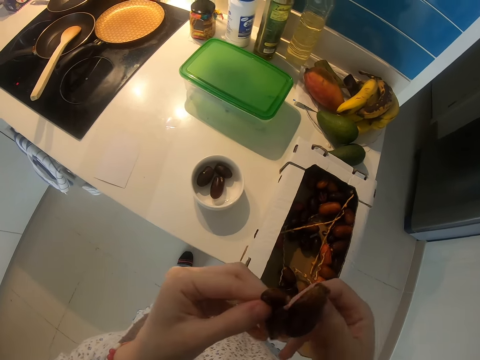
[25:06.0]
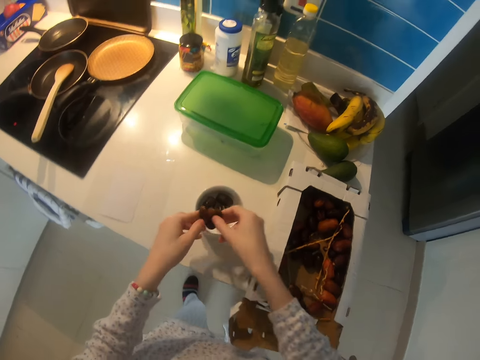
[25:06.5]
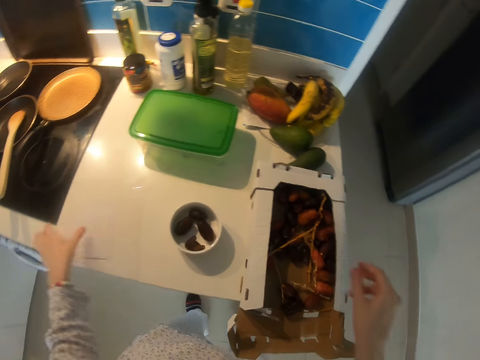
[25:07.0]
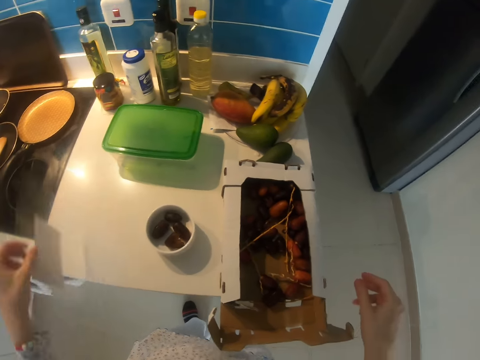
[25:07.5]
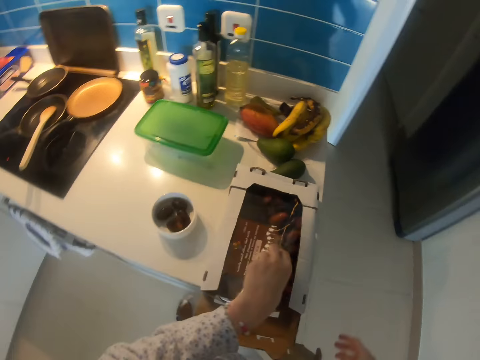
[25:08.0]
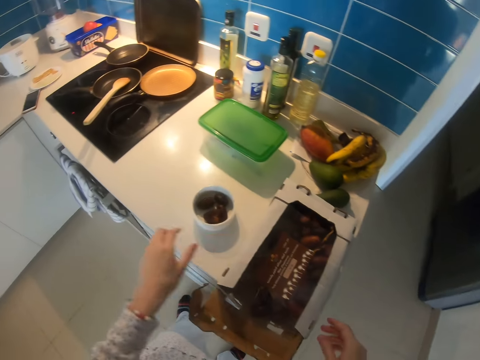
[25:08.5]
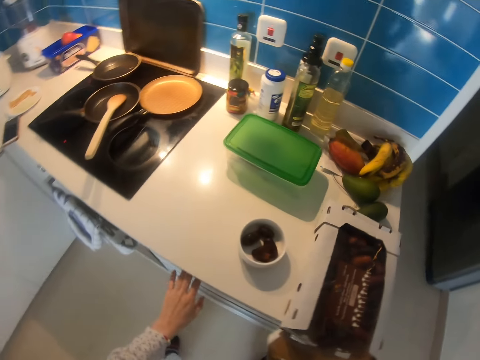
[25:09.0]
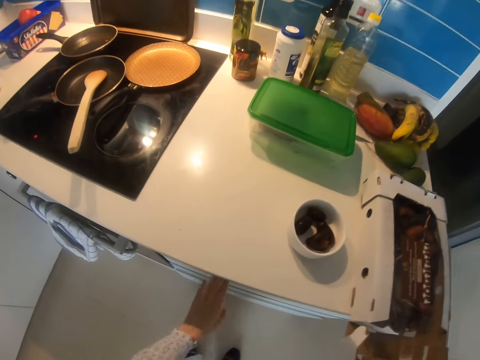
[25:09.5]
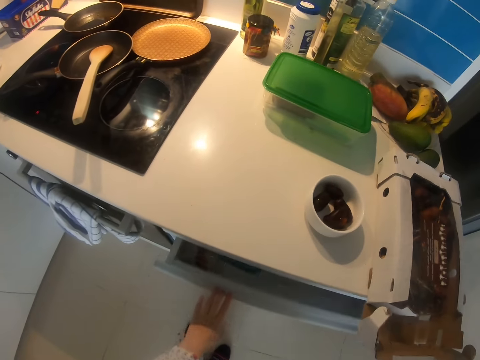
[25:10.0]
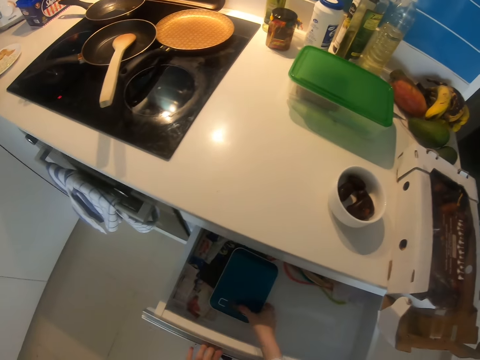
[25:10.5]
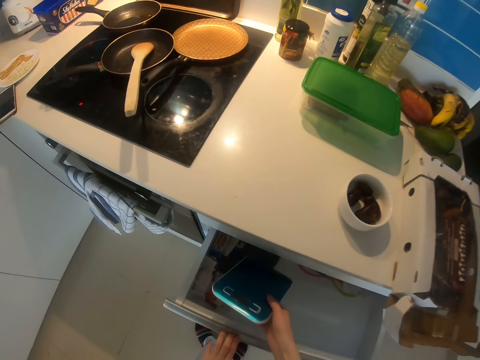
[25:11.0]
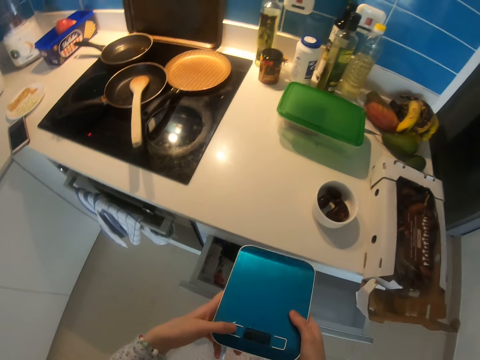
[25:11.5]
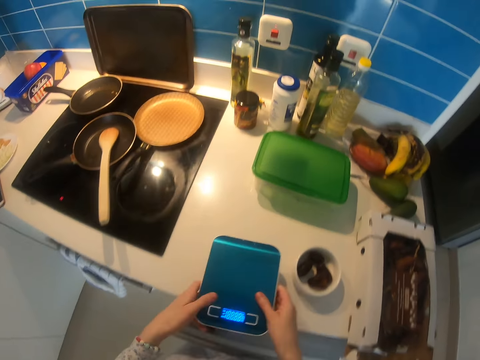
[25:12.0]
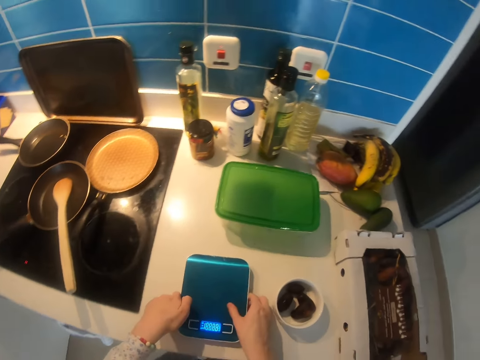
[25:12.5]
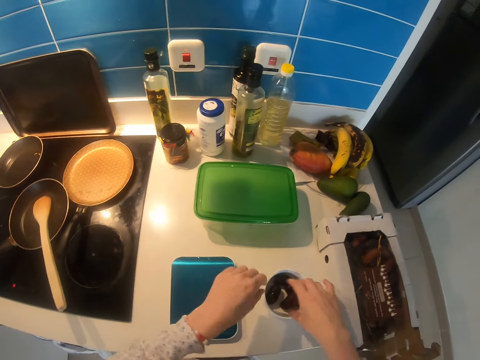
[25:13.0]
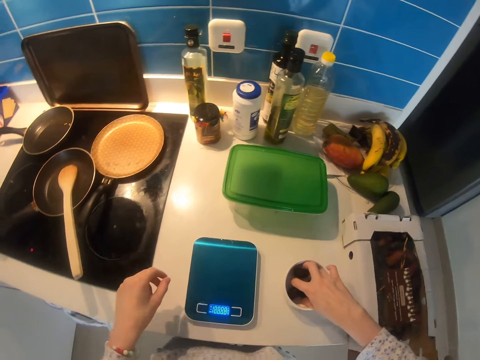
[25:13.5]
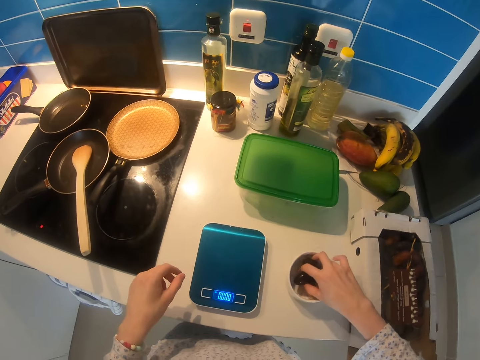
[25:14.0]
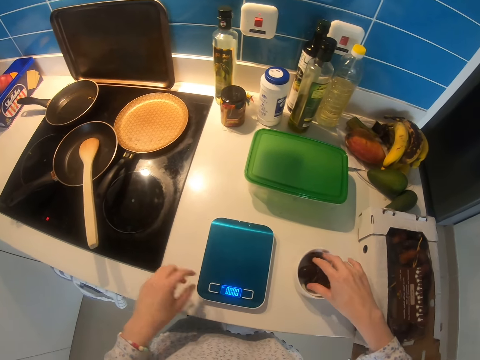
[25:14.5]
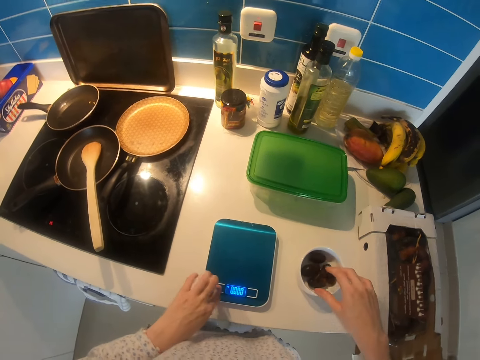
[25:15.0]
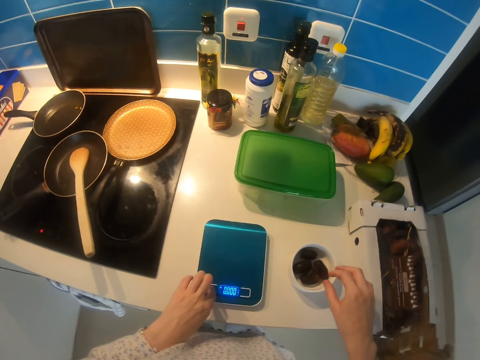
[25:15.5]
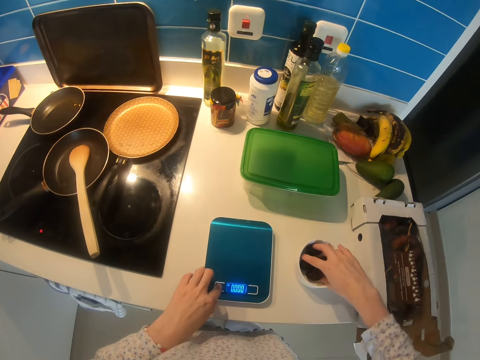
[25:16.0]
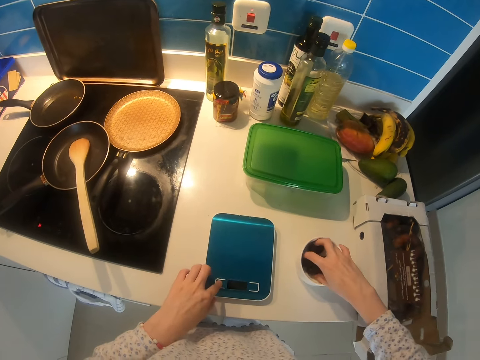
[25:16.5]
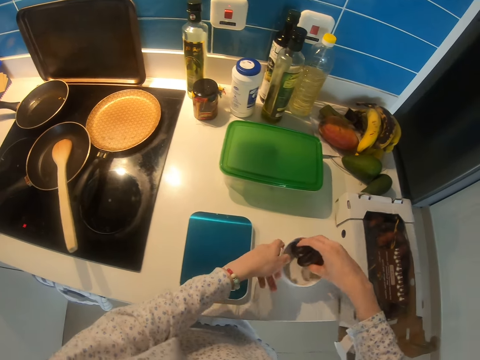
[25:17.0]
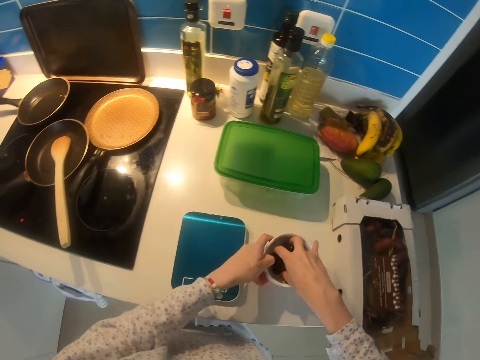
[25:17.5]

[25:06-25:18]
The camera wearer puts a grape in the bowl. They pick up the paper. They close the box. They cover the grapes. They open the drawer. They pick up a weighing machine. They put the weighing machine on the countertop. They take the grapes from the bowl. They operate the weighing machine.

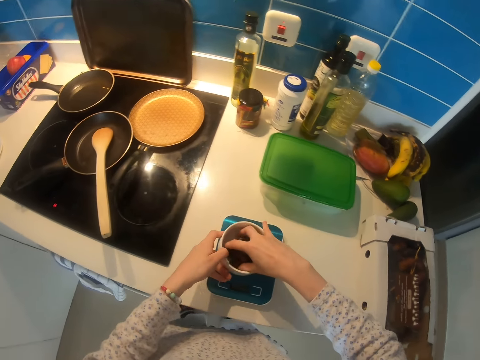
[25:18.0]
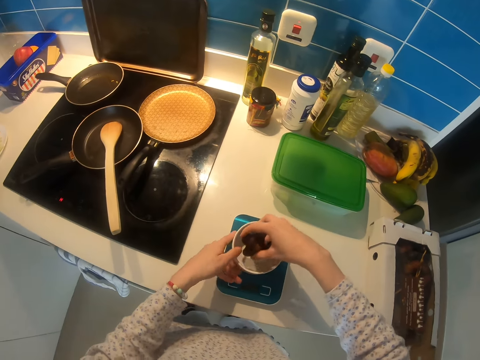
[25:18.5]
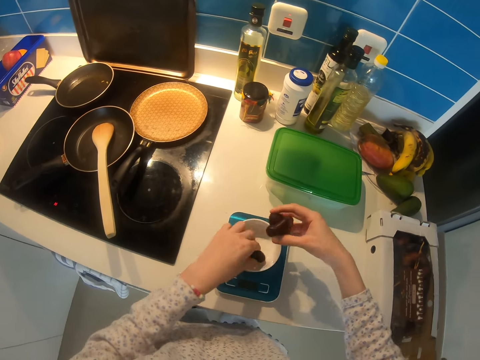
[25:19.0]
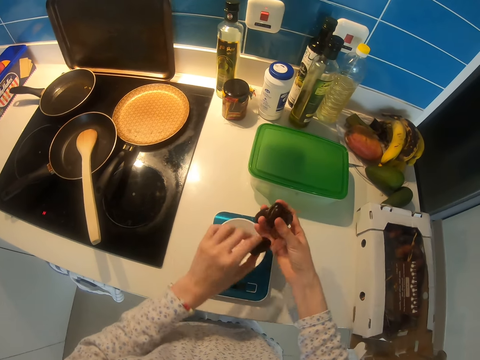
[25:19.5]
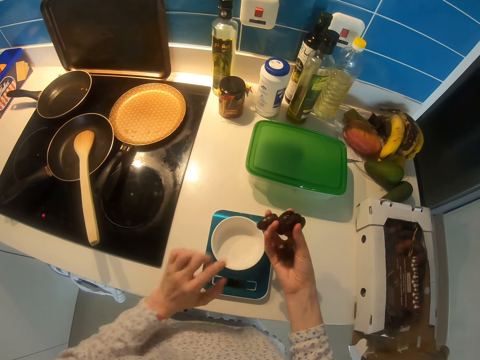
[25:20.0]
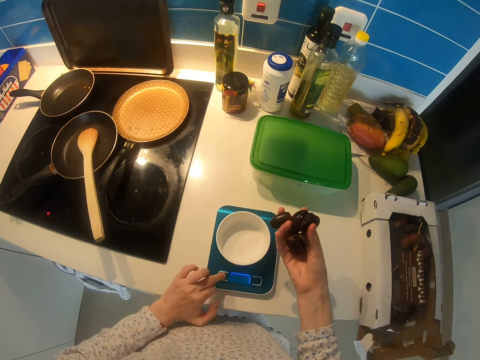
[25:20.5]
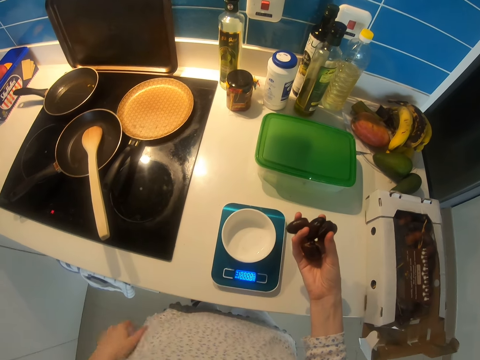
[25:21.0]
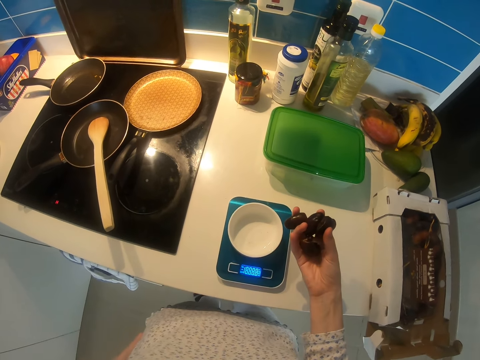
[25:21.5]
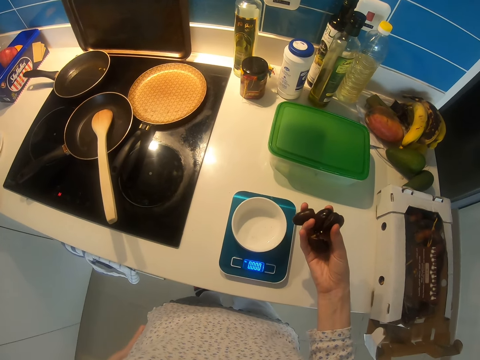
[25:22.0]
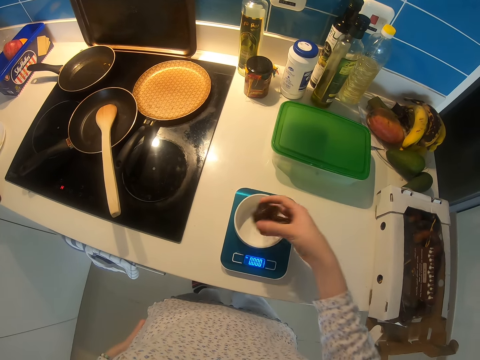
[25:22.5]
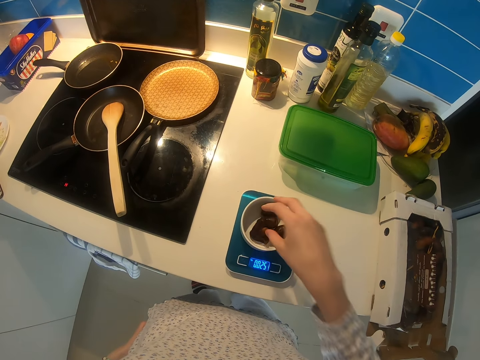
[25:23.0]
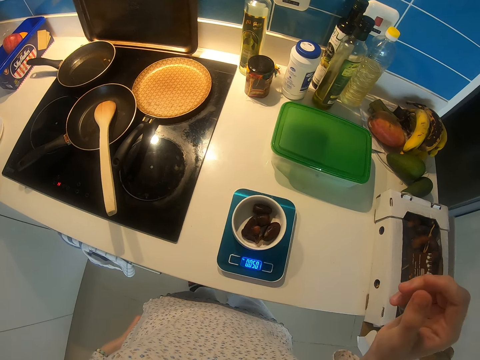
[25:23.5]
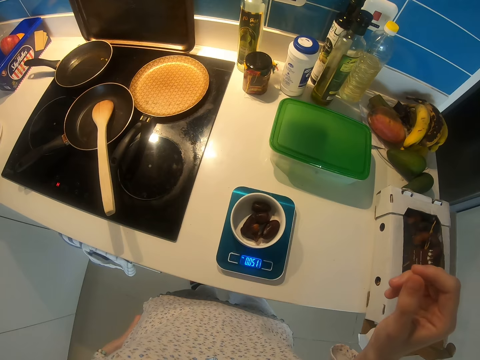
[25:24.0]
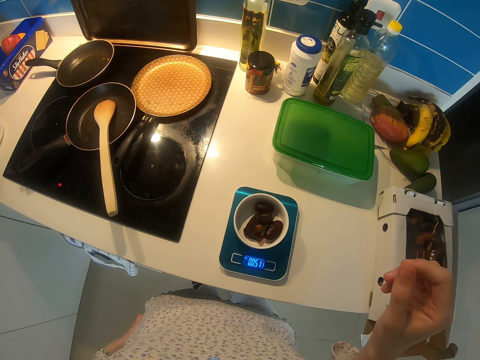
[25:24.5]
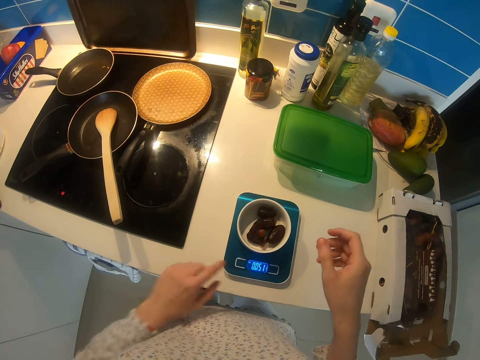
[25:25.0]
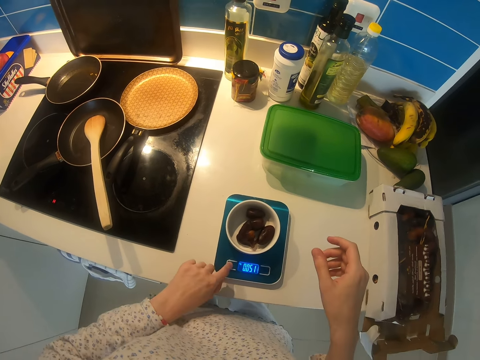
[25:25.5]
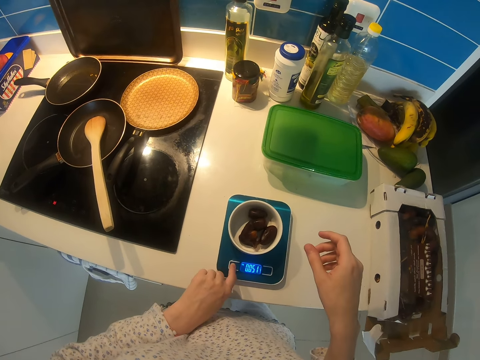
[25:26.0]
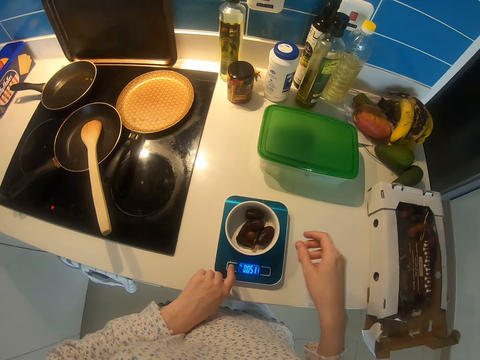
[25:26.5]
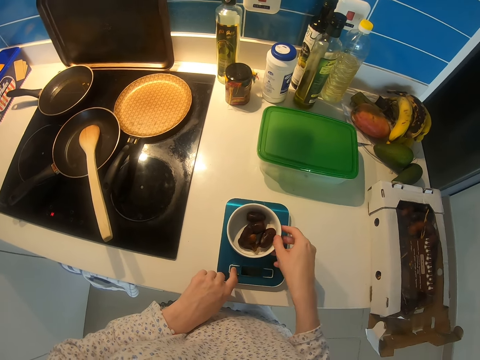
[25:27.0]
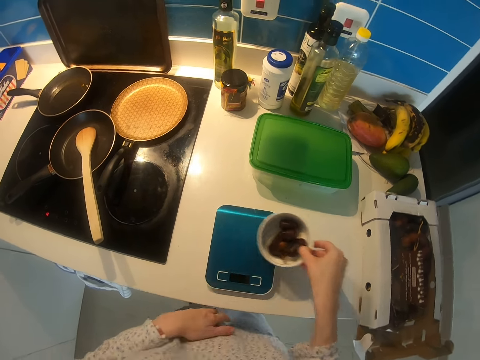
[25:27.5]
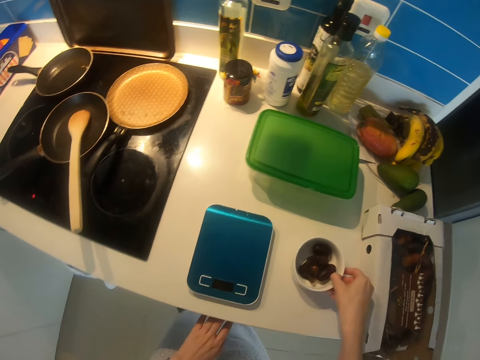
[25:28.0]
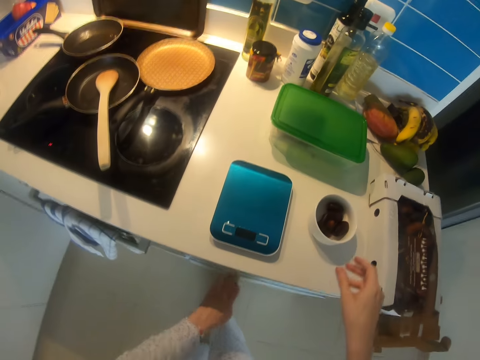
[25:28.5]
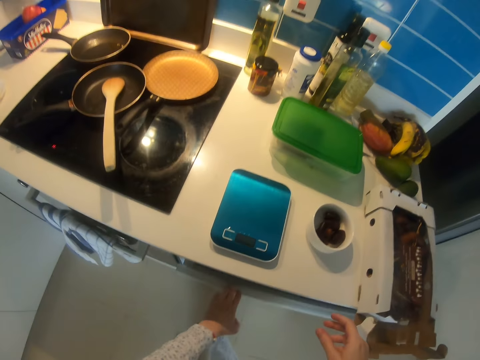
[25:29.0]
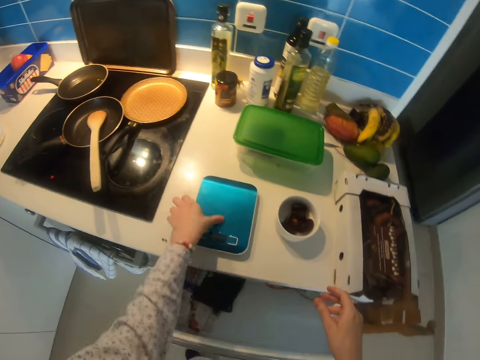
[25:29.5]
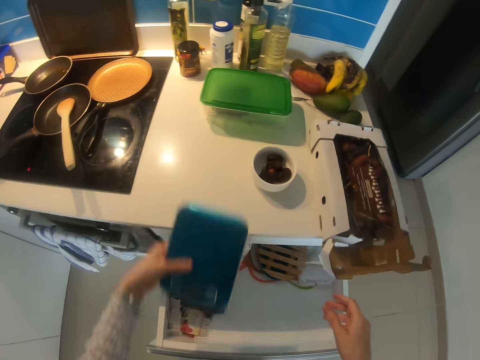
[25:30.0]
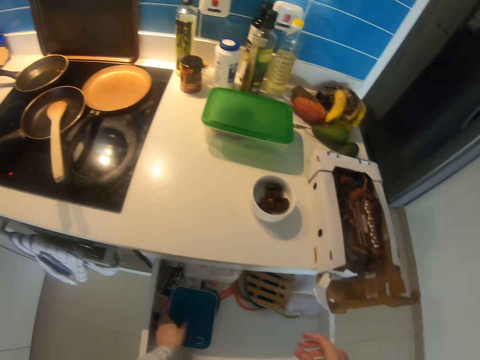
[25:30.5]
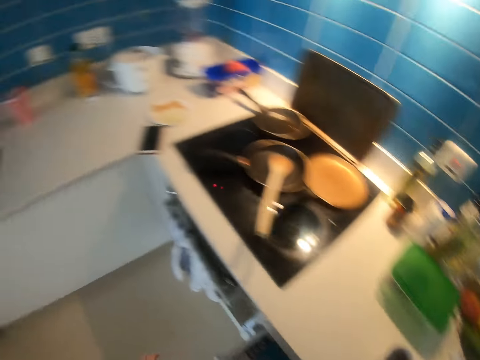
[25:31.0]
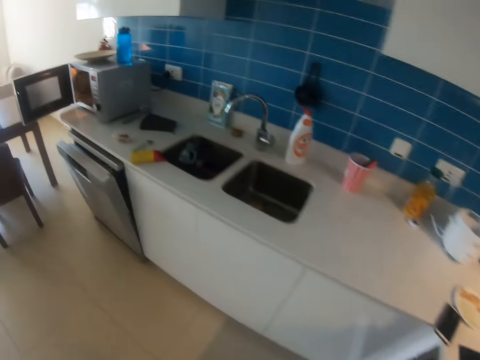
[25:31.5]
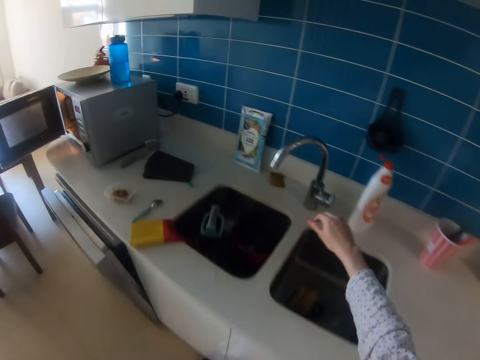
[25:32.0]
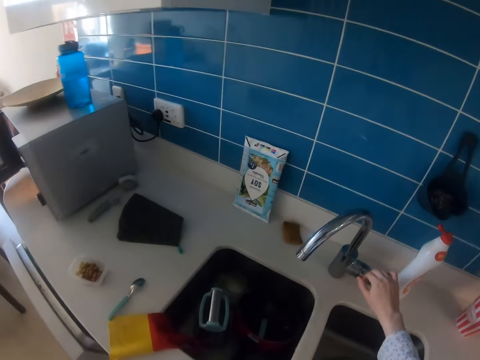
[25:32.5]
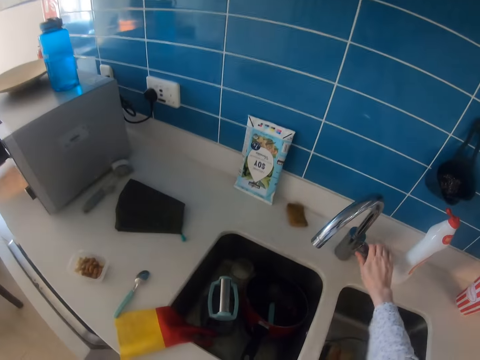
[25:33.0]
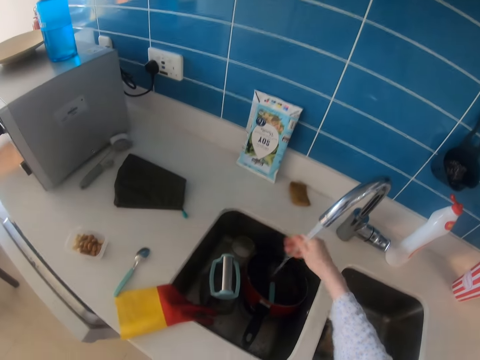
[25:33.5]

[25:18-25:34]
The camera wearer puts the bowl on the weighing machine. They pick up a grape. They hold the grapes in hand. They operate the weighing machine. They put the grapes in the bowl. They operate the weighing machine. They press the weighing machine again. They remove the bowl on the weighing machine. They put the bowl on the countertop. They open the drawer. They pick up the weighing machine. They put the weighing machine in the drawer. They walk in the kitchen. They open the tap.
